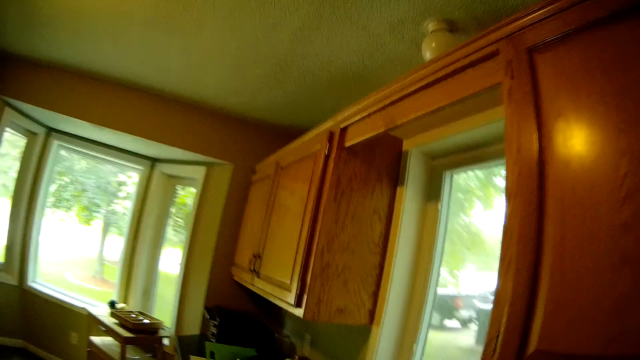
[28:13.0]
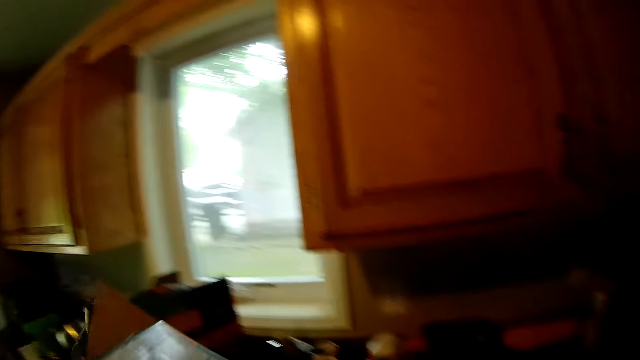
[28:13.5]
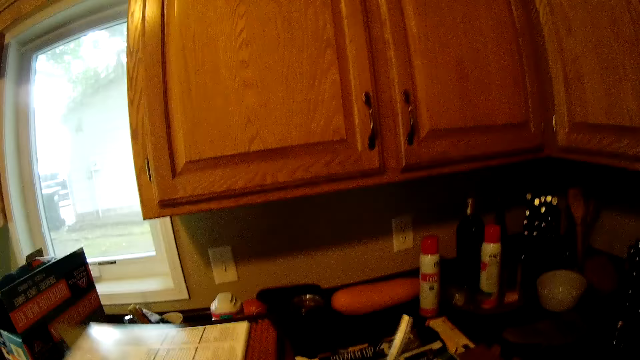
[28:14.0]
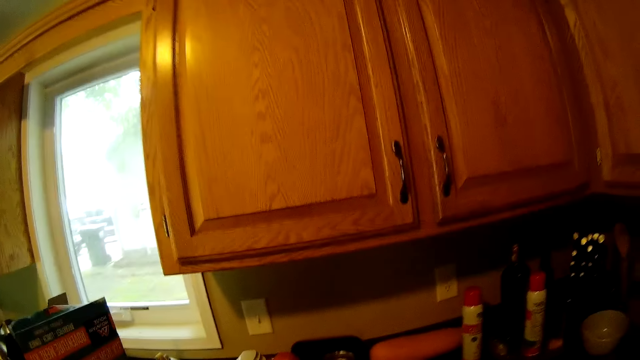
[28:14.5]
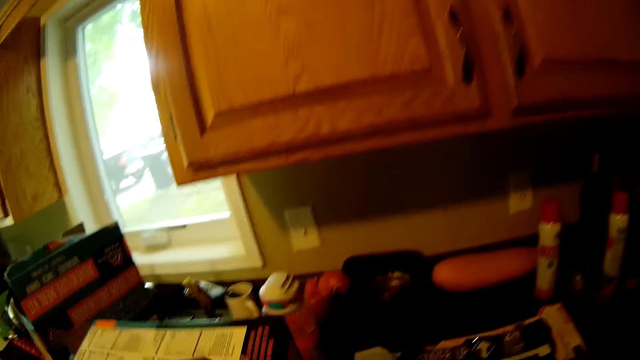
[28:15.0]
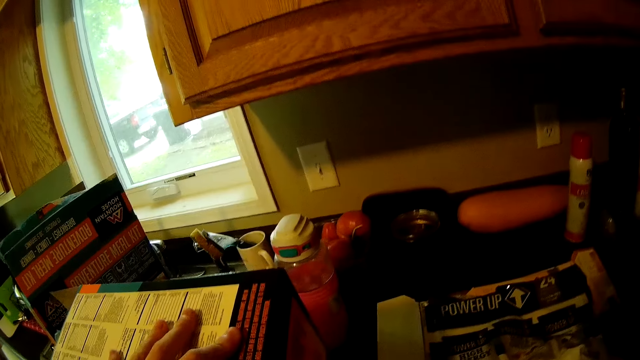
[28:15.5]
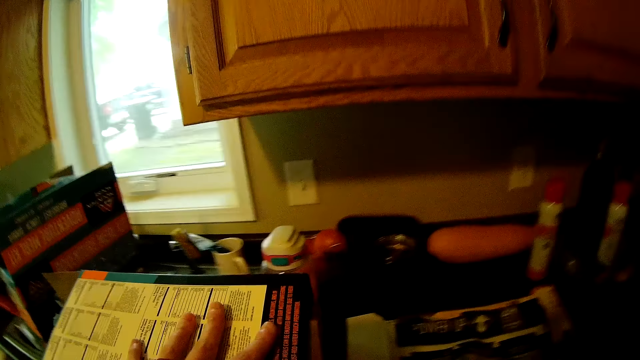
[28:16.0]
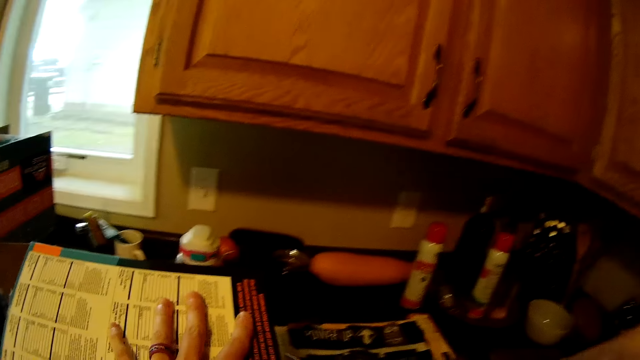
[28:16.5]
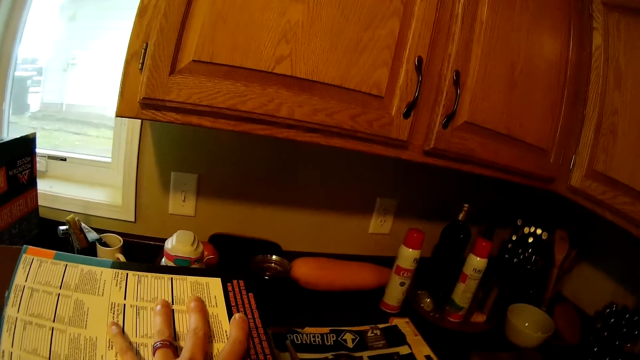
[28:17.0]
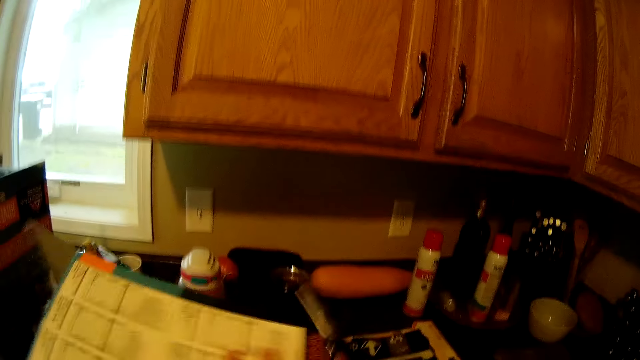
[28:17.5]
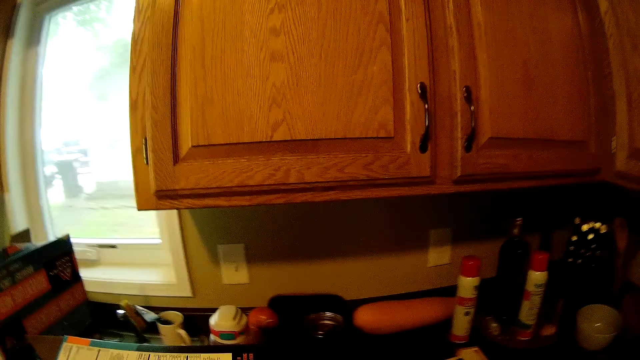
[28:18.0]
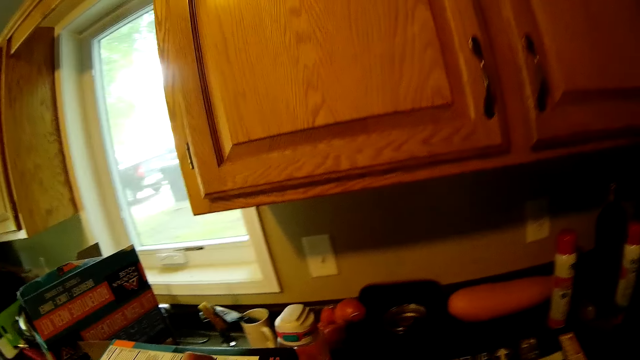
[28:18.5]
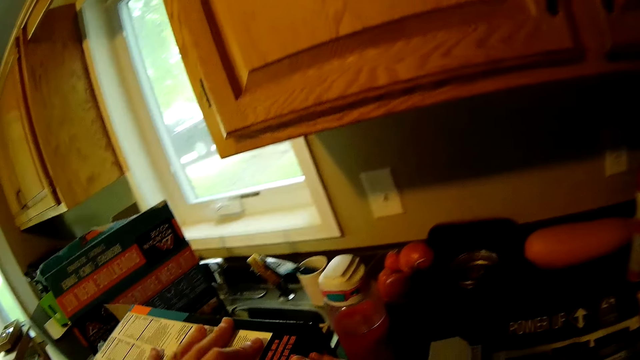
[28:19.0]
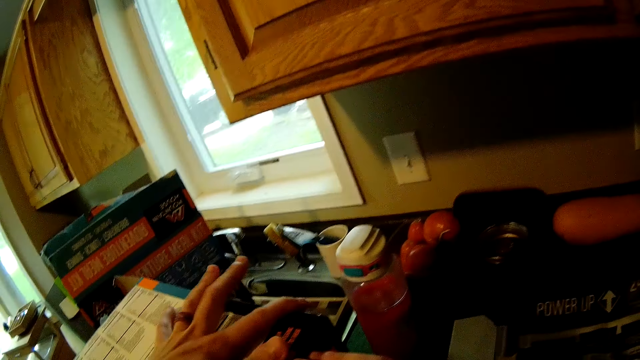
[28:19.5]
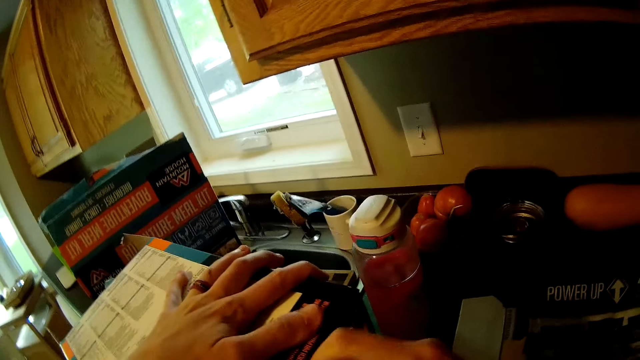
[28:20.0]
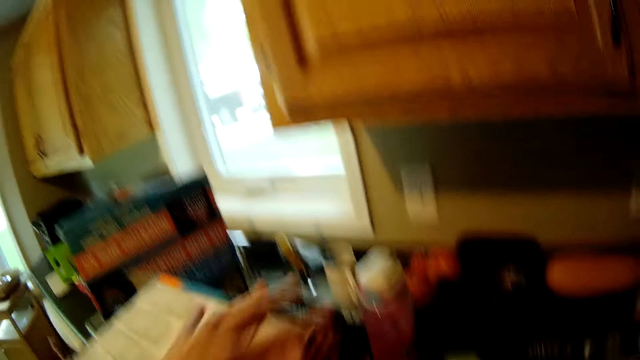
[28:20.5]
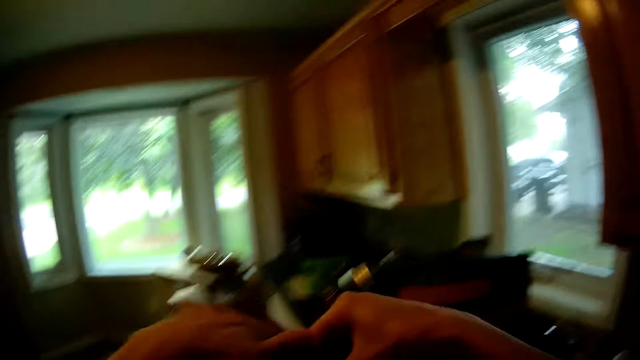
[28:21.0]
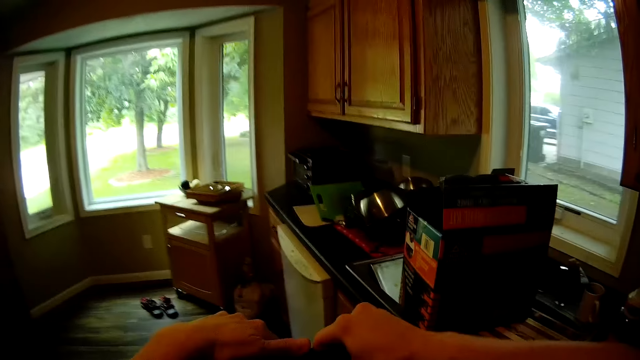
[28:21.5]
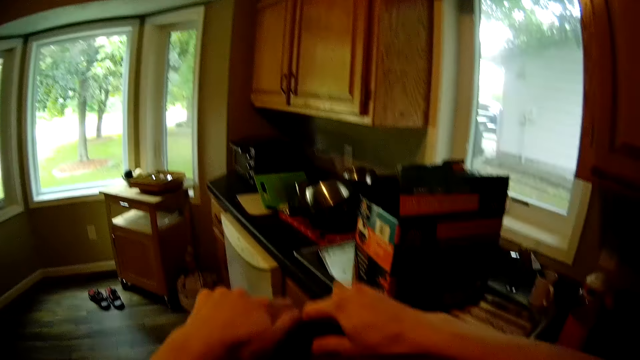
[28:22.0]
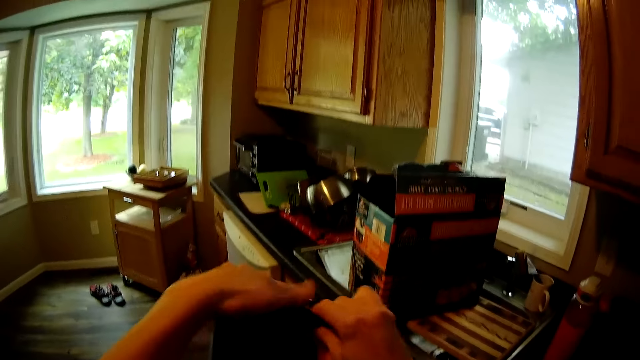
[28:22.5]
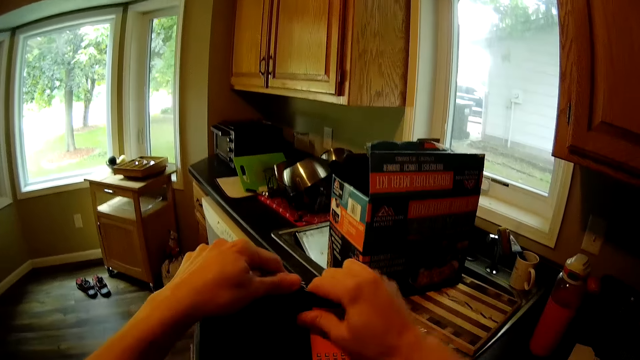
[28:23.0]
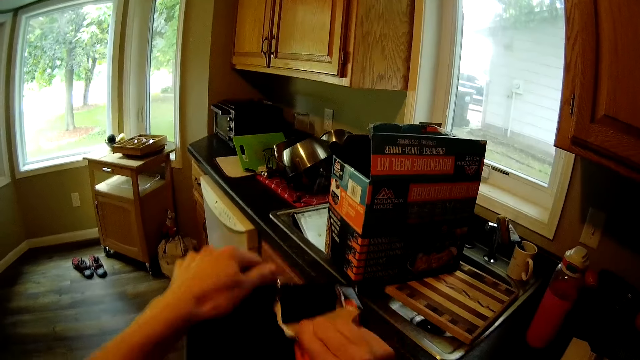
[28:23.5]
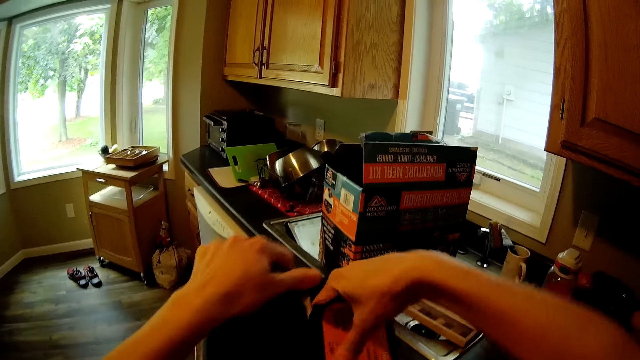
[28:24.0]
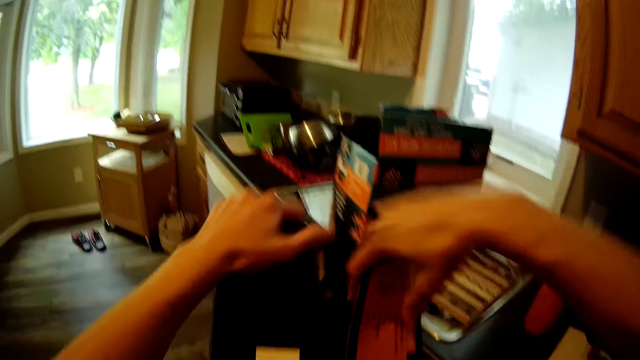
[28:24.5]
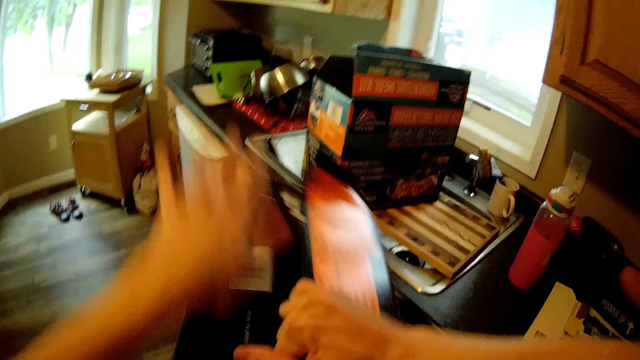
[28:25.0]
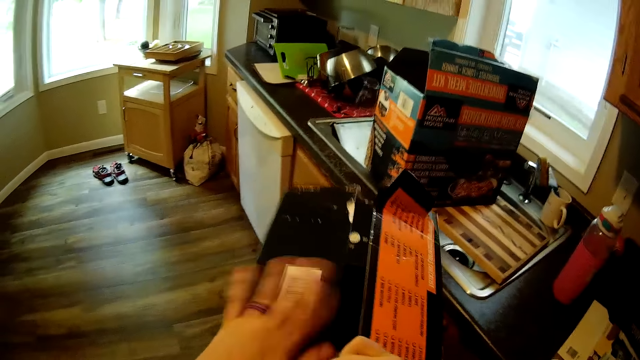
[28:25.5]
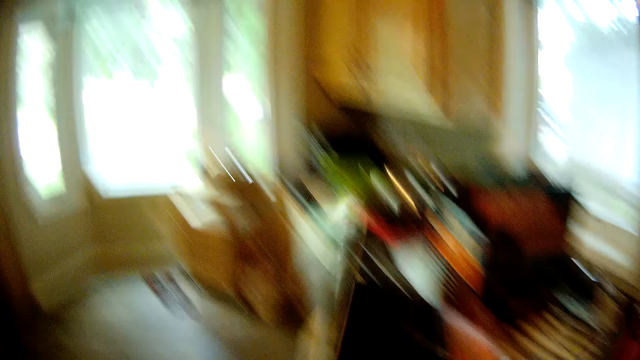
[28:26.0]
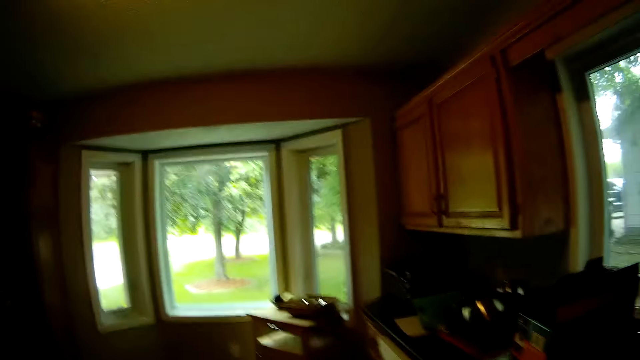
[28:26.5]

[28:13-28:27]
The camera wearer looks around the room. She picks a carton from a table with her left hand. She stares at the box. She tears the carton with both her hands.

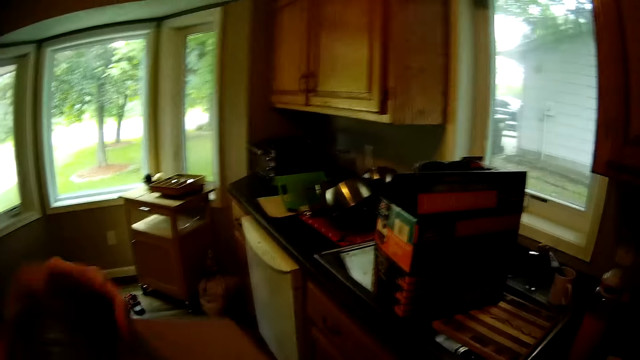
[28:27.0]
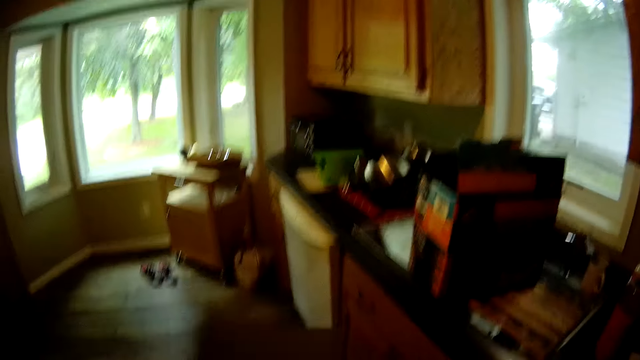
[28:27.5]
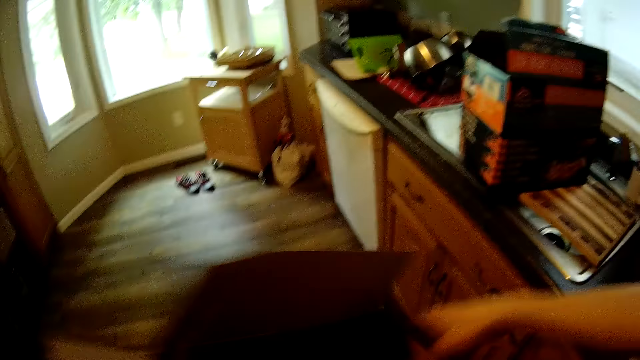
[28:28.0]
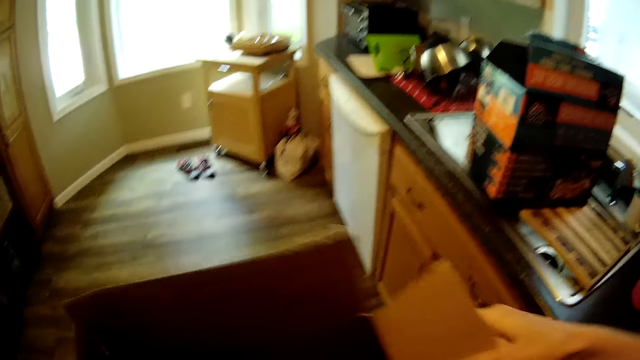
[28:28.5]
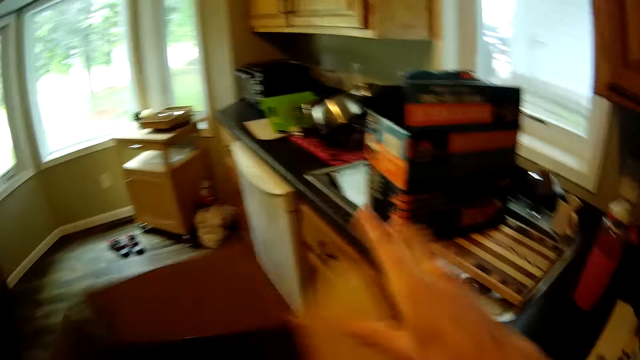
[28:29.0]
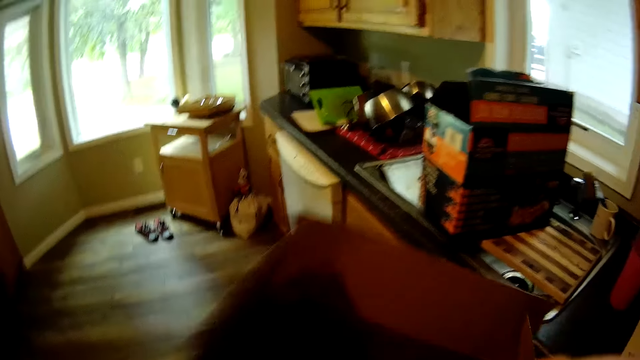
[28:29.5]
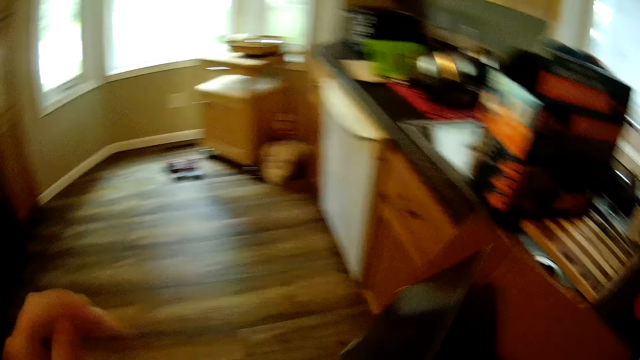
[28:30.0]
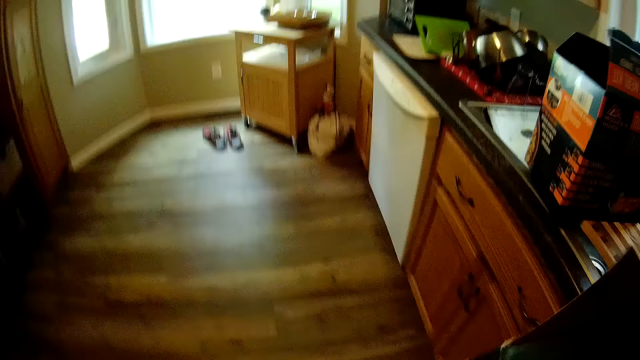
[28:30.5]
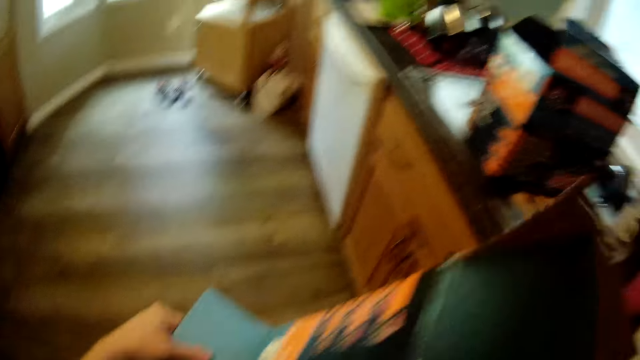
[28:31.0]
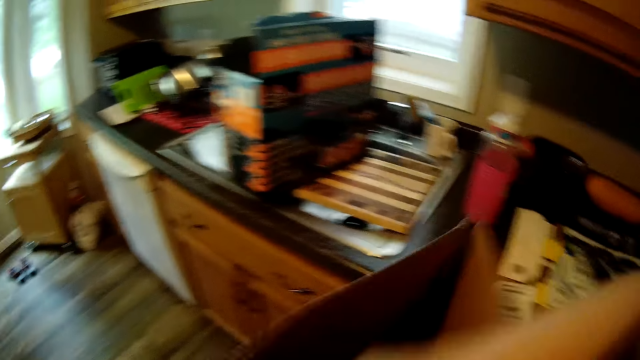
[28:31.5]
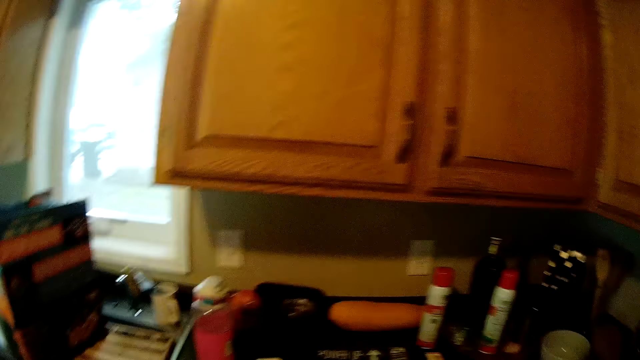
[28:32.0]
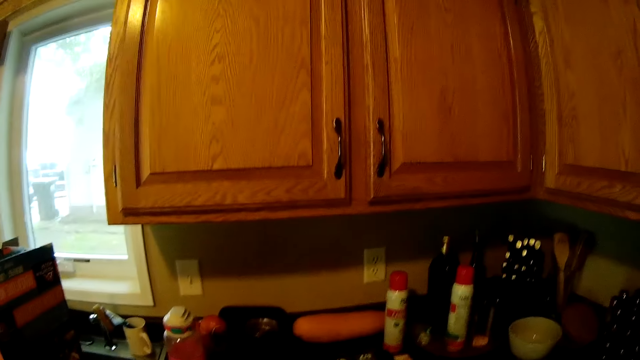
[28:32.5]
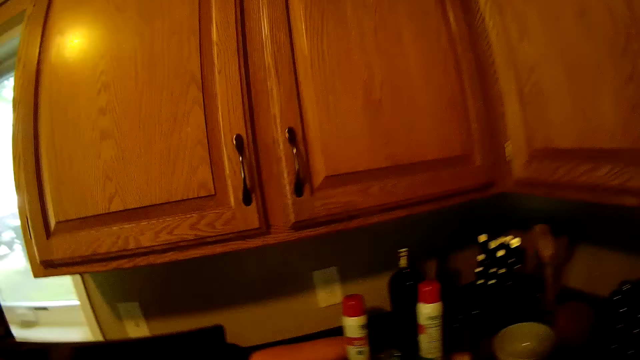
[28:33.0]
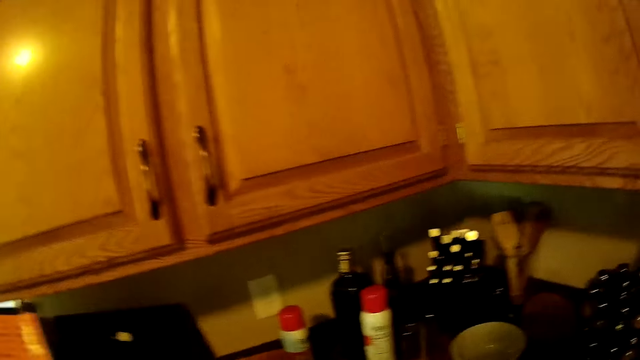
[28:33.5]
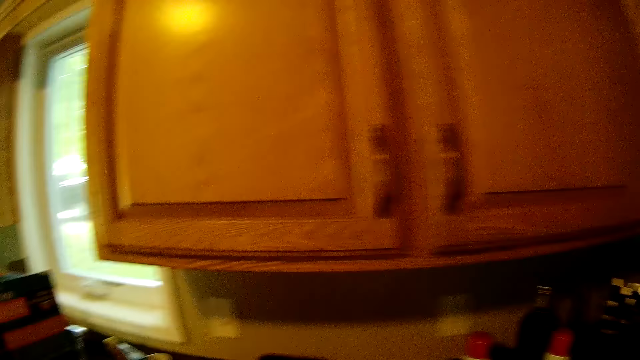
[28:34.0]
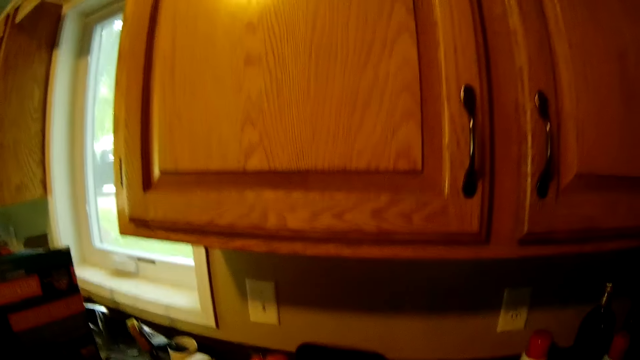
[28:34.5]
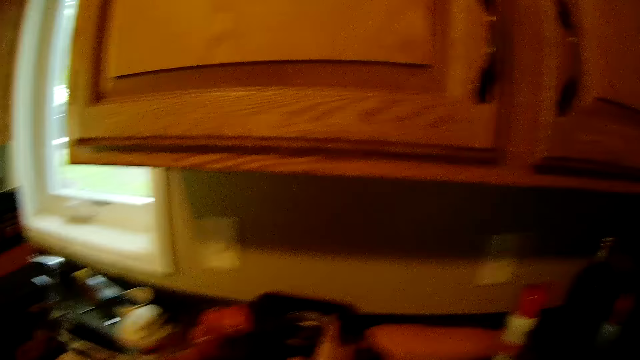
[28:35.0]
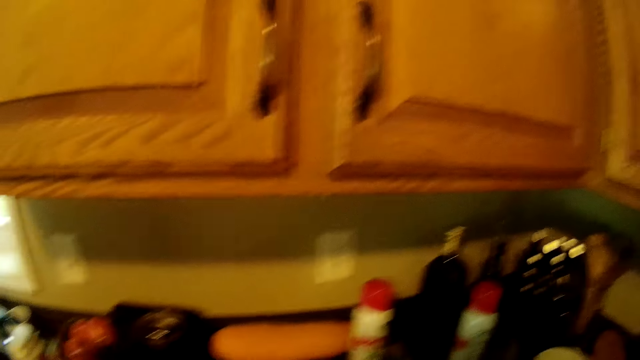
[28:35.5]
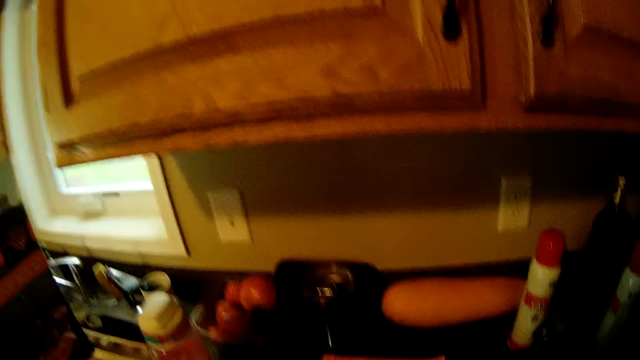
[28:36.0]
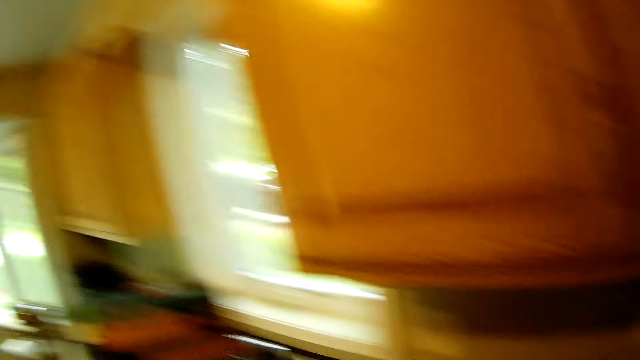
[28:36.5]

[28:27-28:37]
The camera wearer drops the carton on the table with both her hands.
